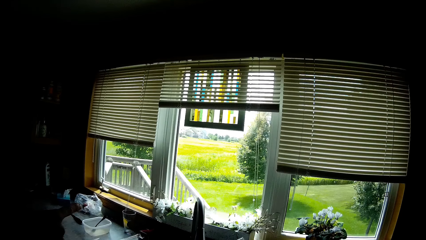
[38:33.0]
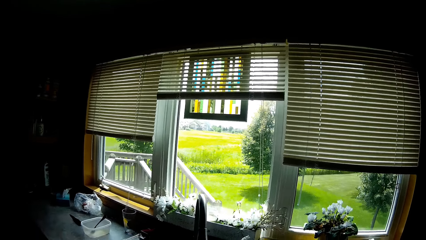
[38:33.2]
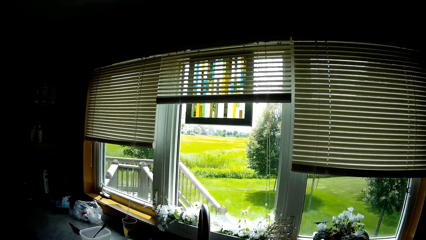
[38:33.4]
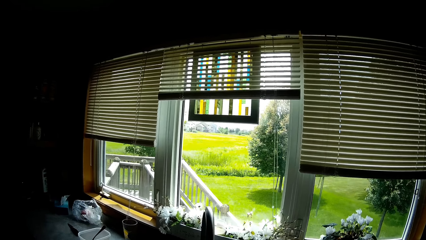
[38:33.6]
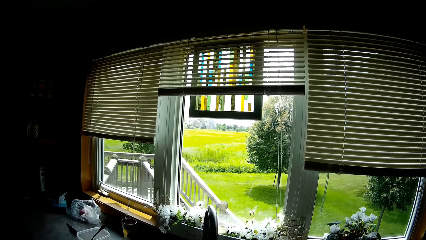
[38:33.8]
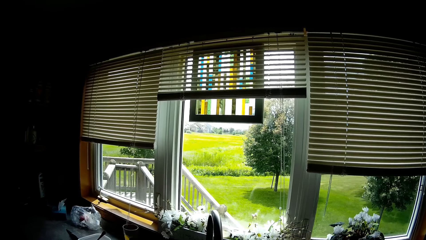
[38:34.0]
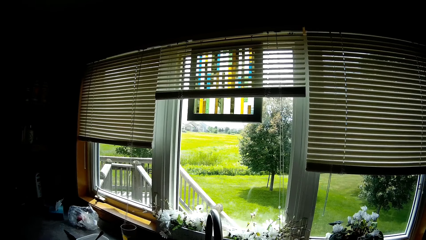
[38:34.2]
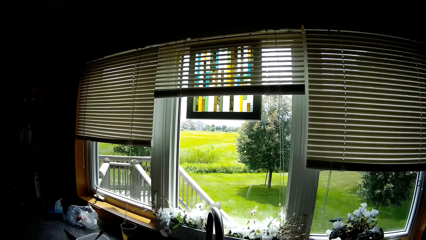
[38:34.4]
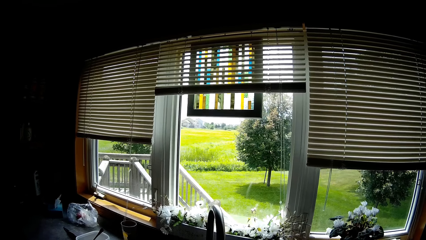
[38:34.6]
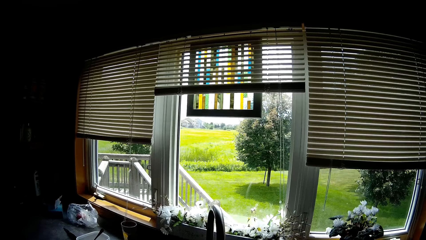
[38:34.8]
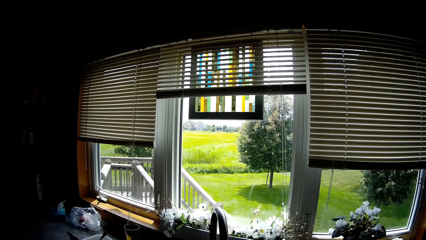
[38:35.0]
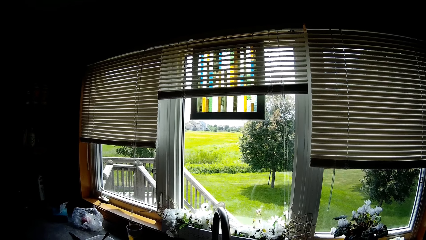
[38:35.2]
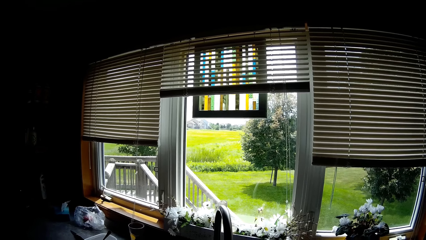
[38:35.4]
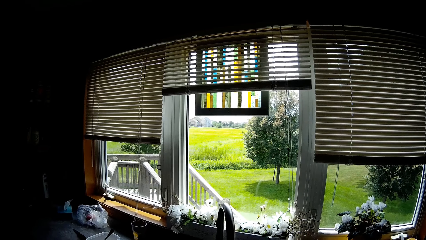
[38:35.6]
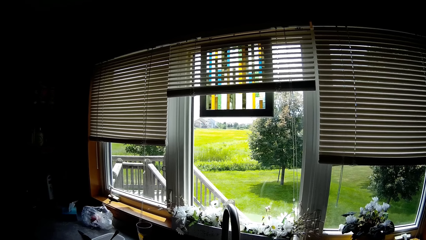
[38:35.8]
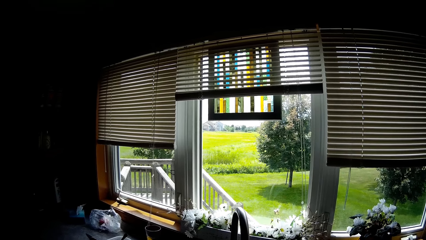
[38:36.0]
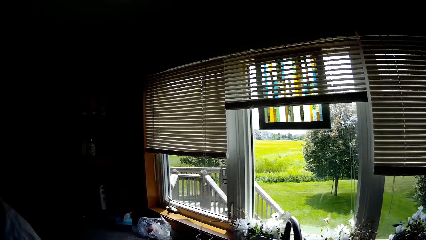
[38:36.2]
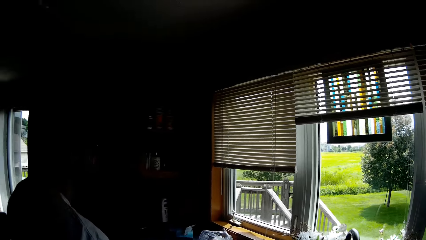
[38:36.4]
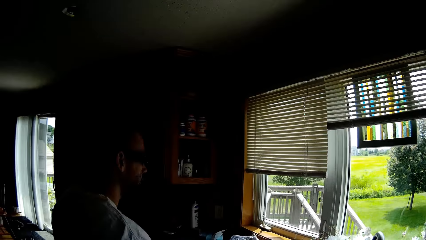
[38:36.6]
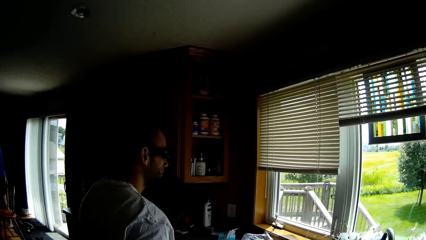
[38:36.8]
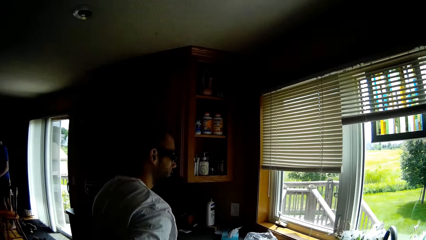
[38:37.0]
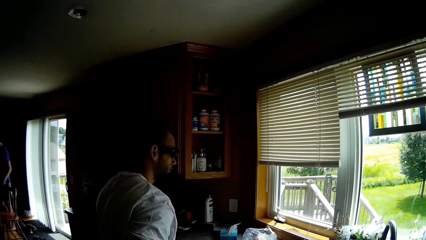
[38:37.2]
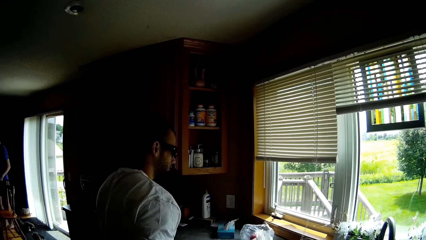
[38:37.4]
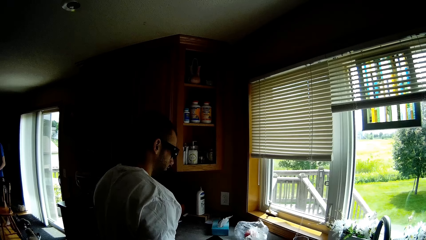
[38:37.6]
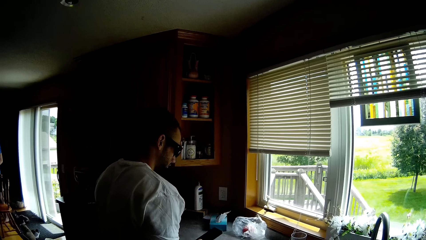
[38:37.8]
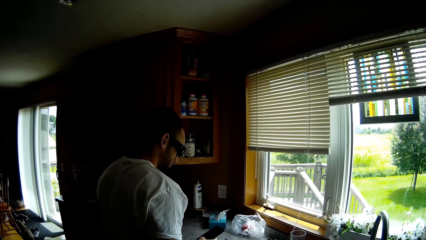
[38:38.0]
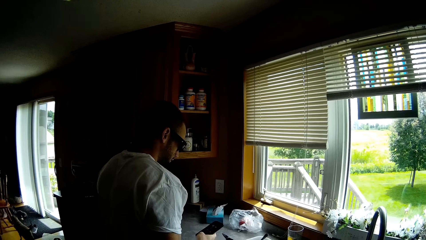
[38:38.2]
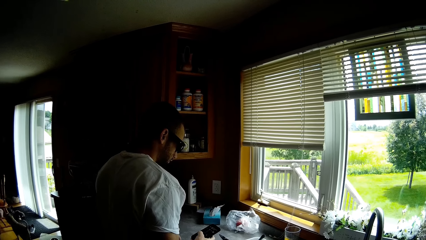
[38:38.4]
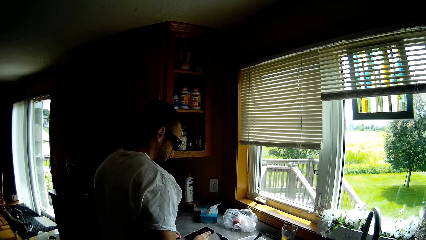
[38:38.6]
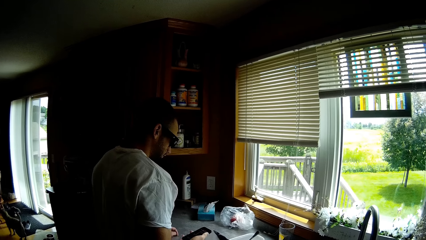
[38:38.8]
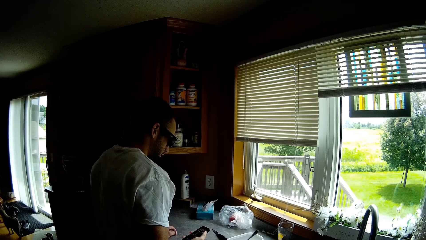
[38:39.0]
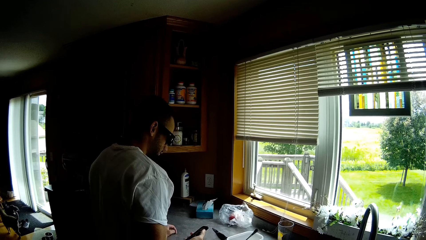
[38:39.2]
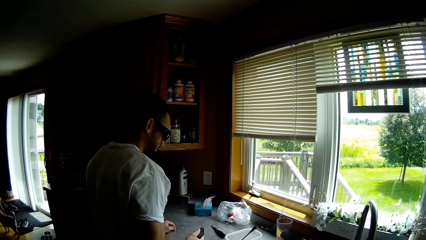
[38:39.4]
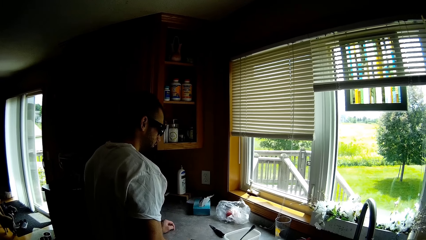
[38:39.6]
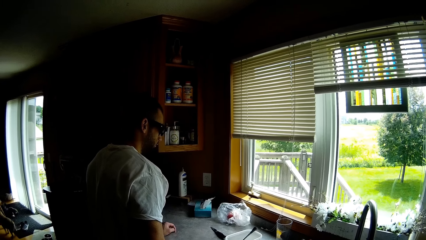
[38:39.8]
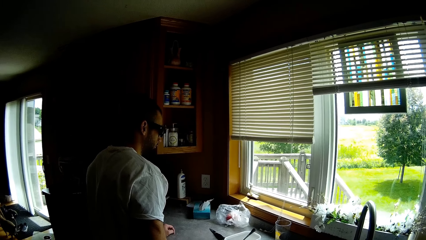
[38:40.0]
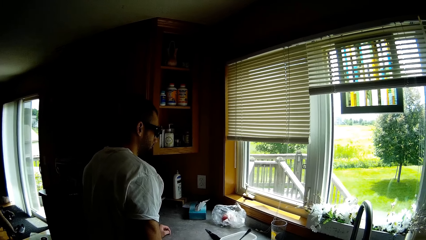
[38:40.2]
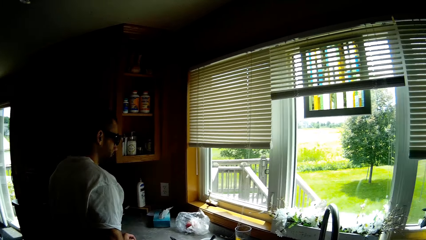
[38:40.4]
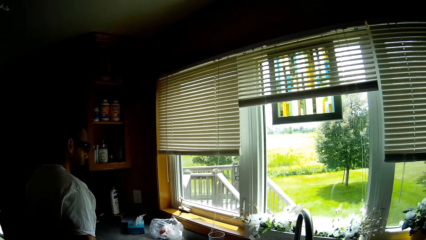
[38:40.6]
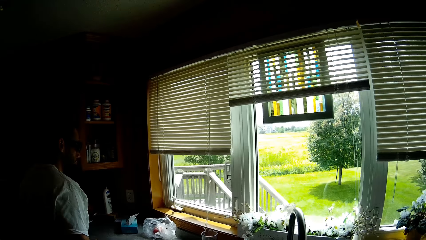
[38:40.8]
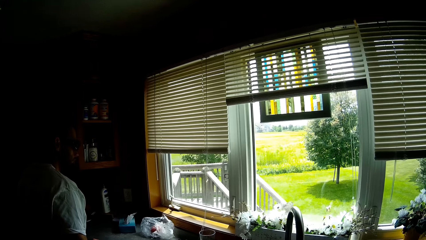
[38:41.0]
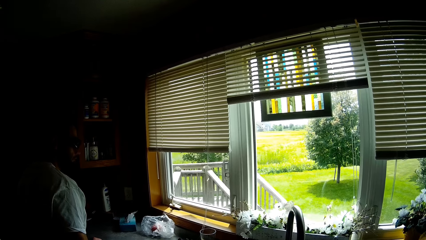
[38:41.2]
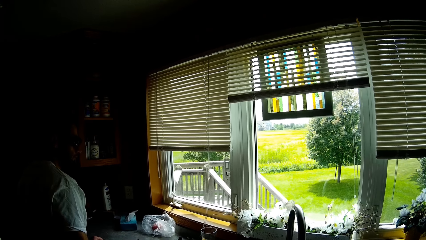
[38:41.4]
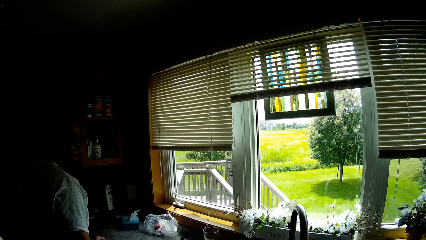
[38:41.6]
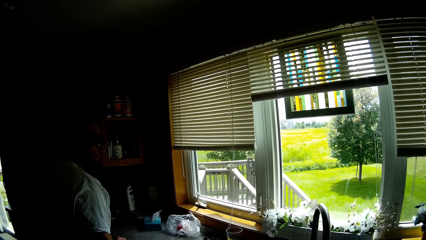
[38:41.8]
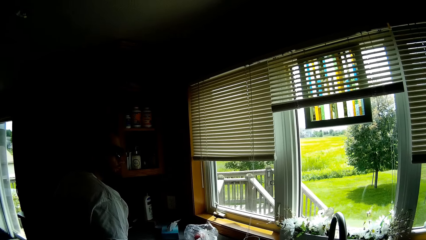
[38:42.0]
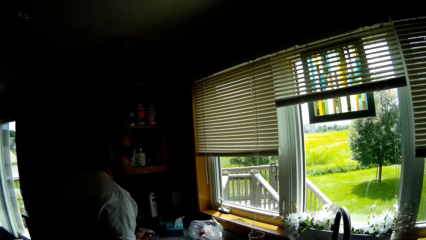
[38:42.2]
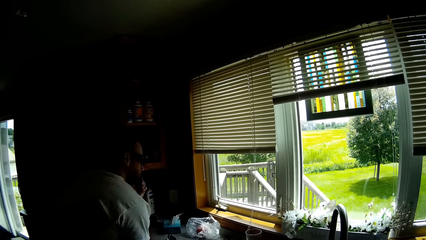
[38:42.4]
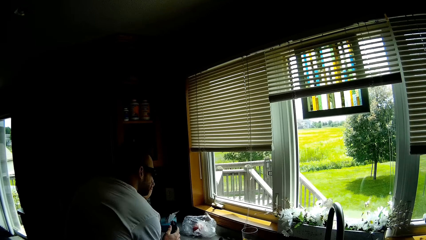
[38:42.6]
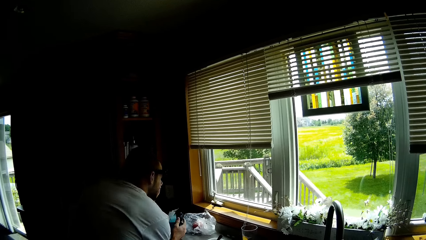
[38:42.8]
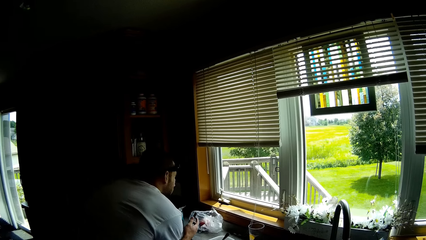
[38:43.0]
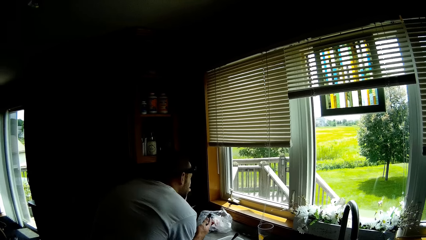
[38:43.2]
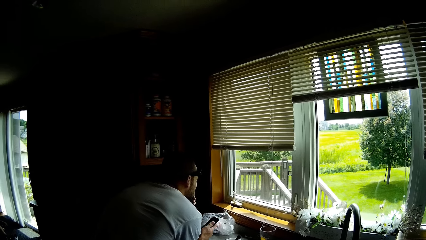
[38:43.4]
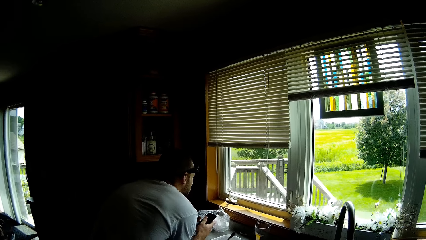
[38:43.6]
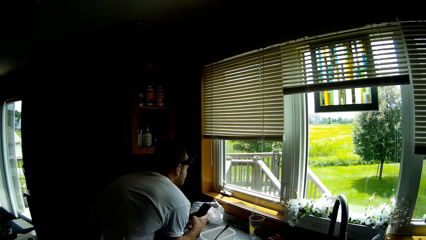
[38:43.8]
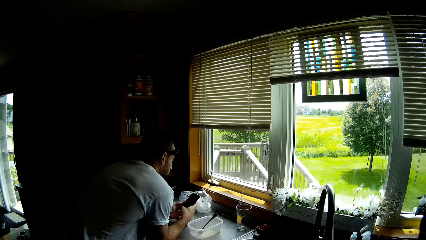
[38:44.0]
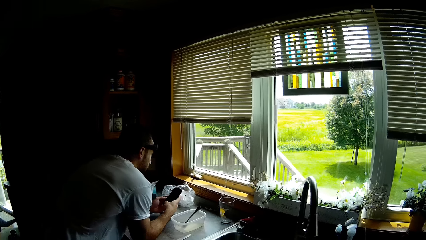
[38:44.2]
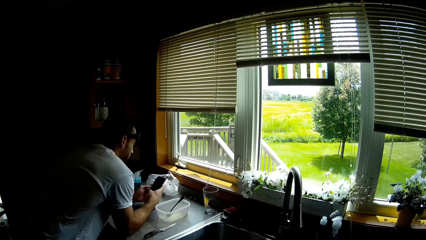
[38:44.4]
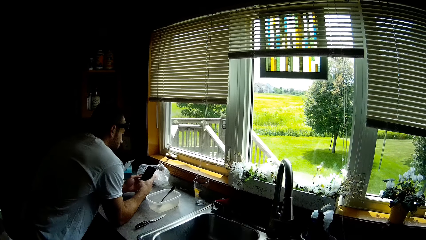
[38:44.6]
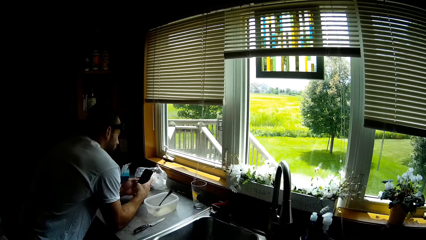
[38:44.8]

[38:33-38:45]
The camera wearer looks outside the window. They look around.

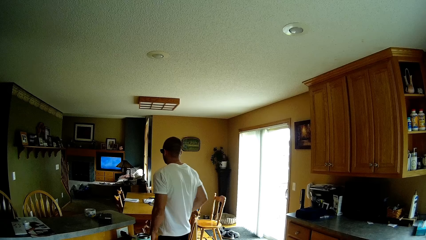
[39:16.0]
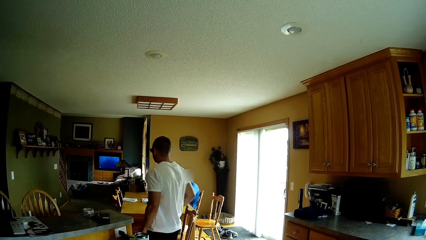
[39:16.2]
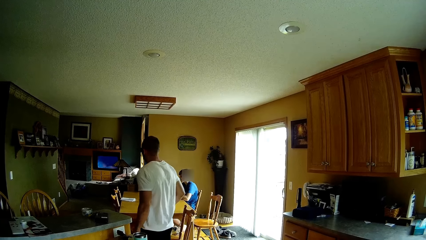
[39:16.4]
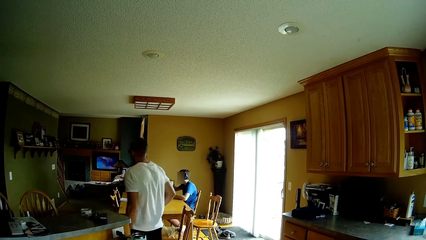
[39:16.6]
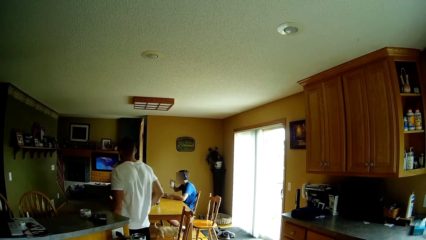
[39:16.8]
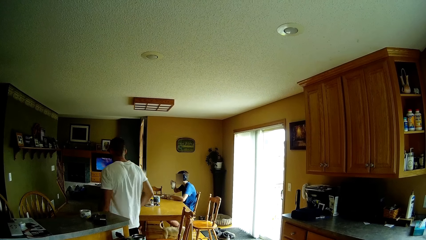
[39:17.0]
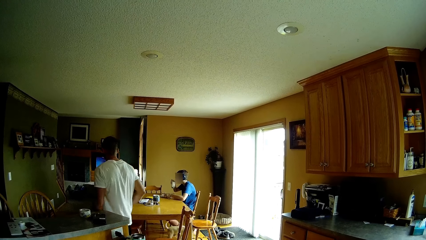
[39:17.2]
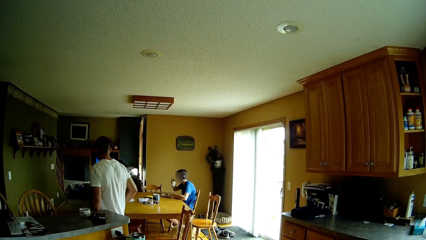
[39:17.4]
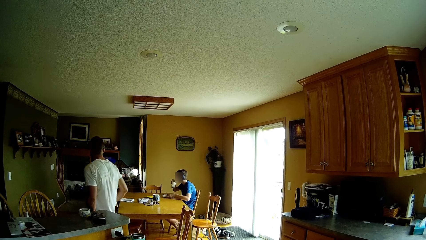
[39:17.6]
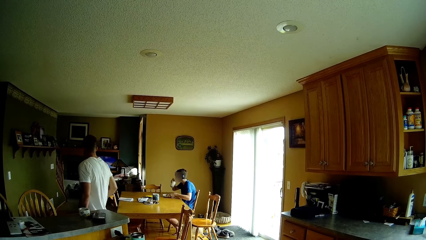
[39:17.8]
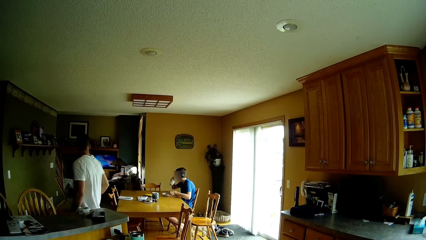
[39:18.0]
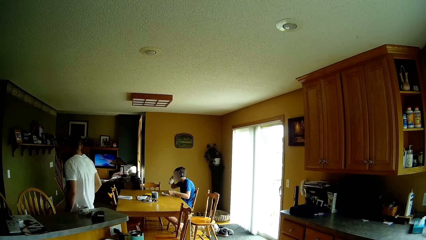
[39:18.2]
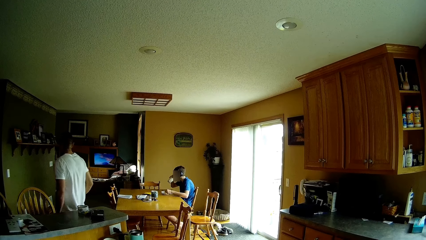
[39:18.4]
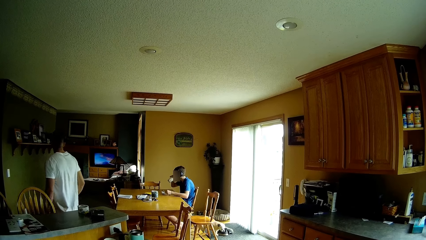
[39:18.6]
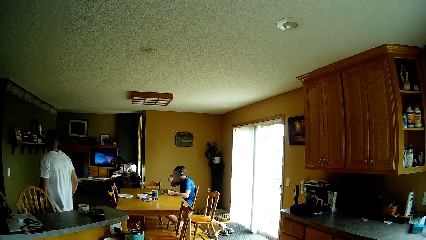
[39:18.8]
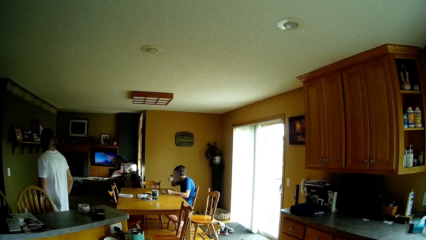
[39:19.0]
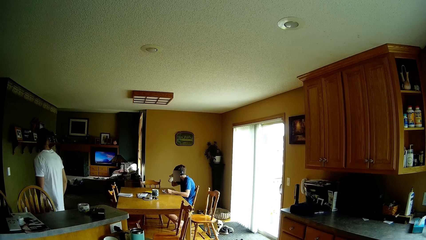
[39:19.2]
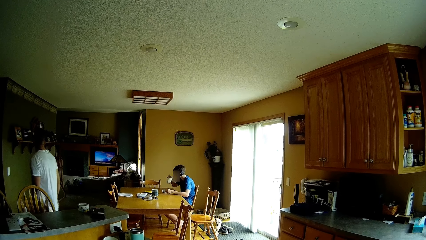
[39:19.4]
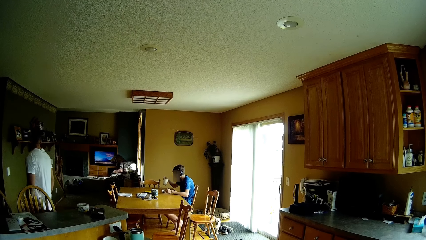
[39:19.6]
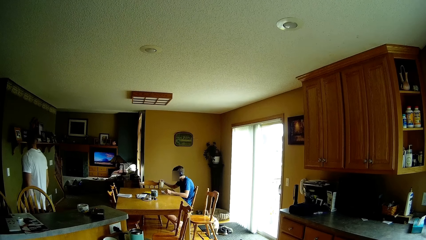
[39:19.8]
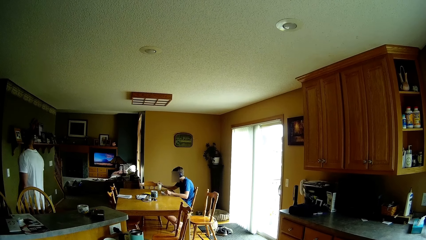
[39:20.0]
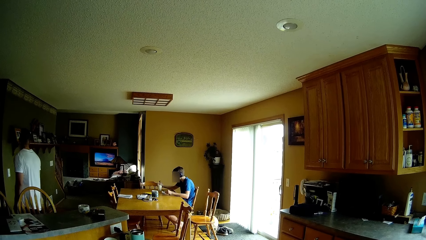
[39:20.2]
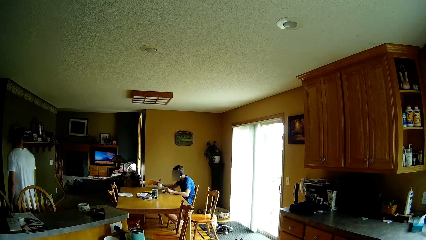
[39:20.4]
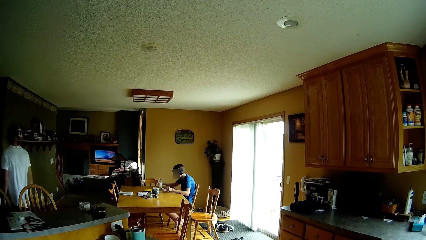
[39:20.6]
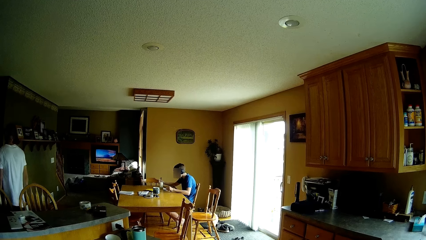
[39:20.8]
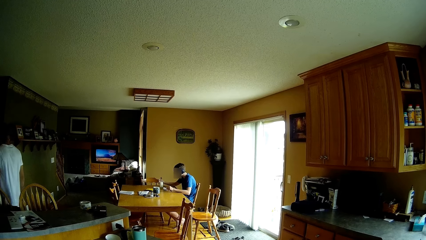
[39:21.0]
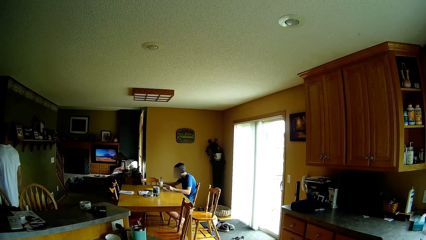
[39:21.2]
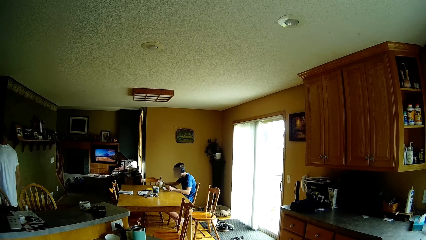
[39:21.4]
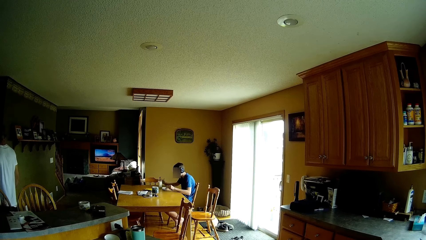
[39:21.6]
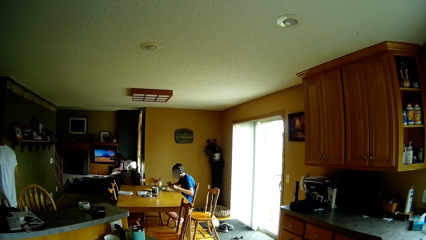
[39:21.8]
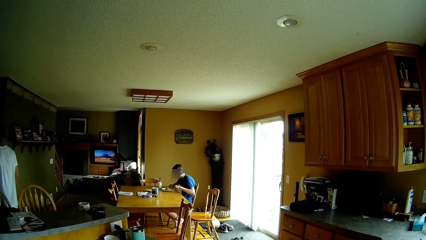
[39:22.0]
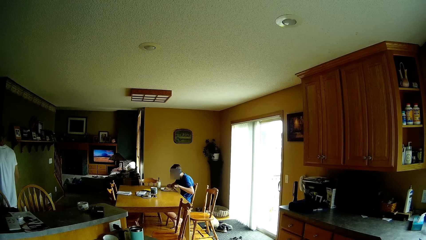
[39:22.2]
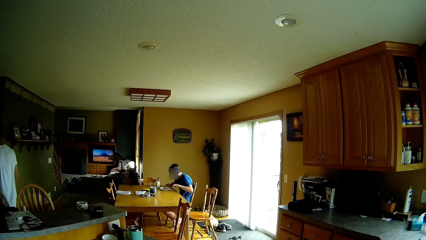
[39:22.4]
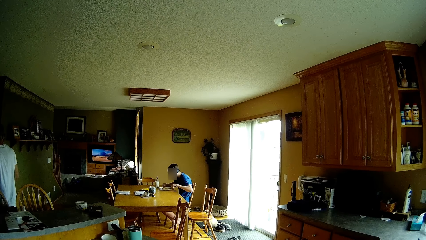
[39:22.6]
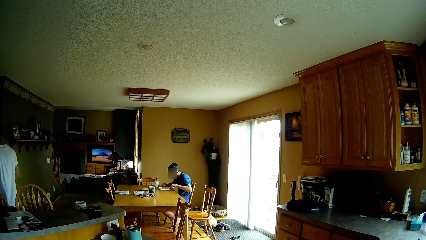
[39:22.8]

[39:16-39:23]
The camera wearer looks around the house.
